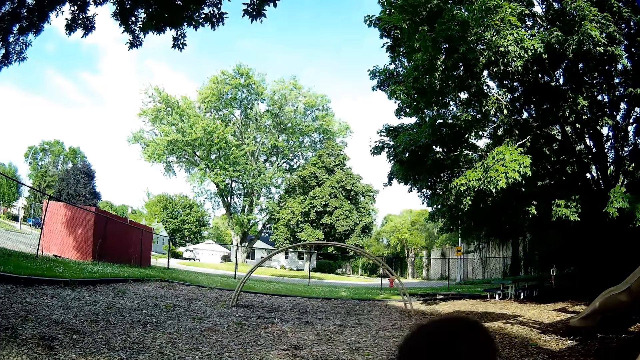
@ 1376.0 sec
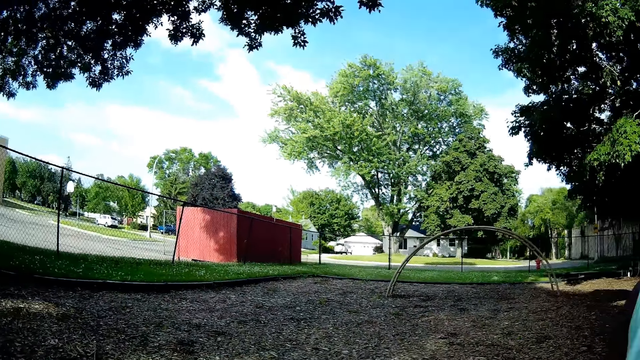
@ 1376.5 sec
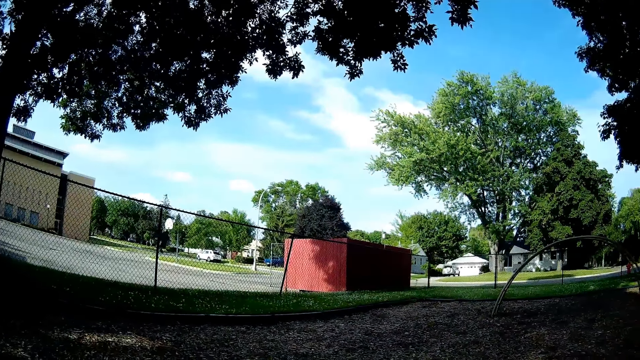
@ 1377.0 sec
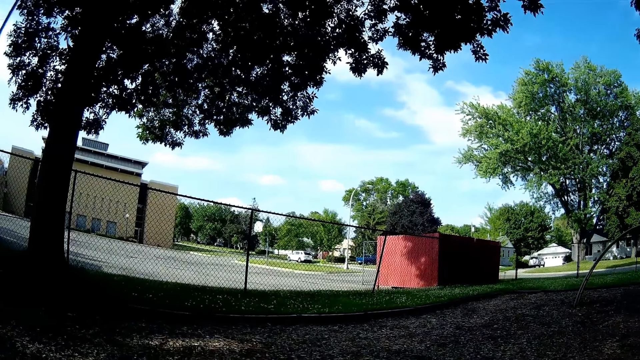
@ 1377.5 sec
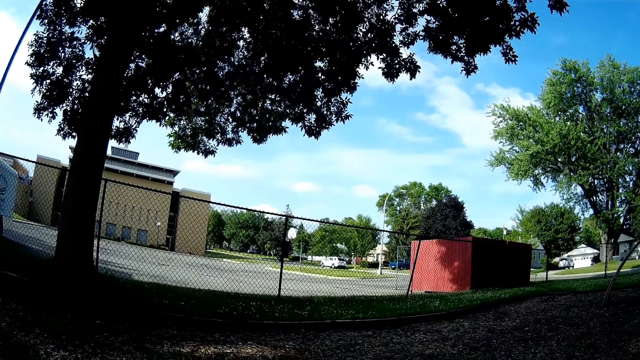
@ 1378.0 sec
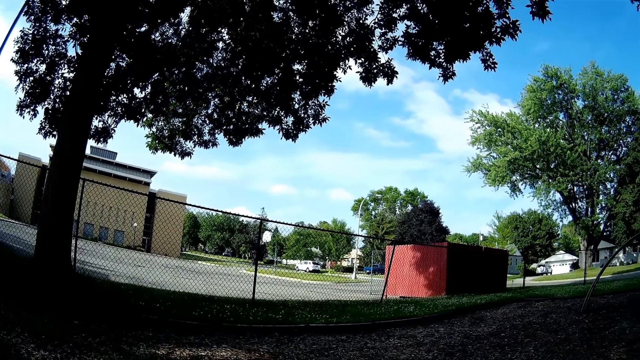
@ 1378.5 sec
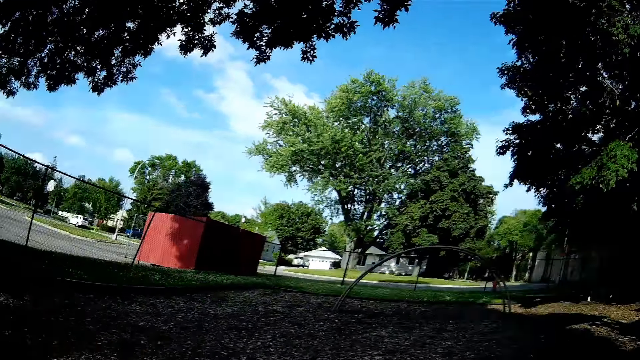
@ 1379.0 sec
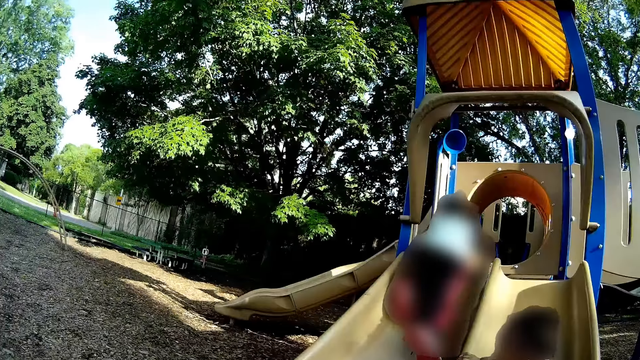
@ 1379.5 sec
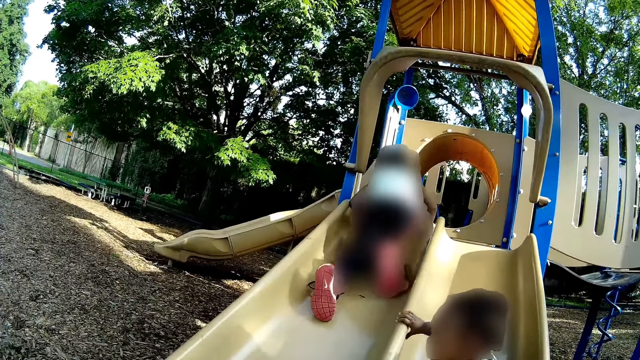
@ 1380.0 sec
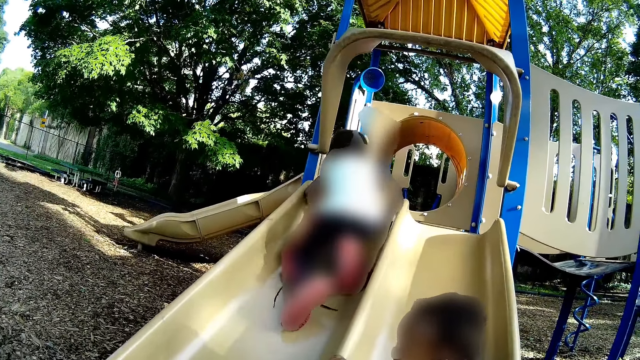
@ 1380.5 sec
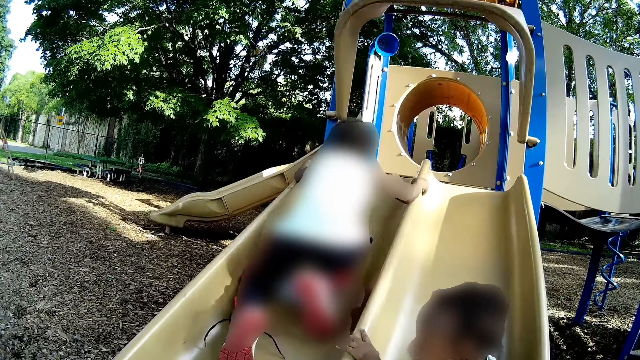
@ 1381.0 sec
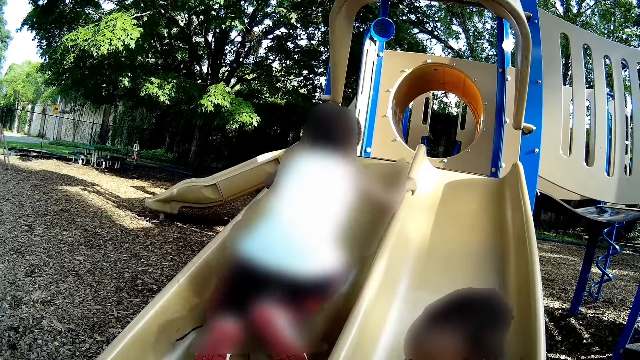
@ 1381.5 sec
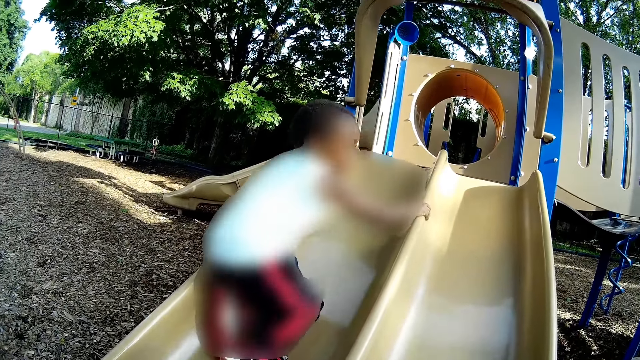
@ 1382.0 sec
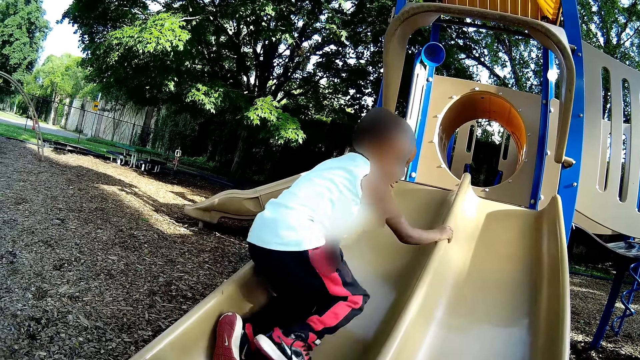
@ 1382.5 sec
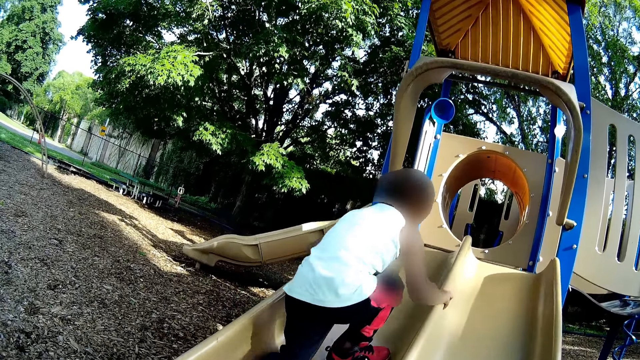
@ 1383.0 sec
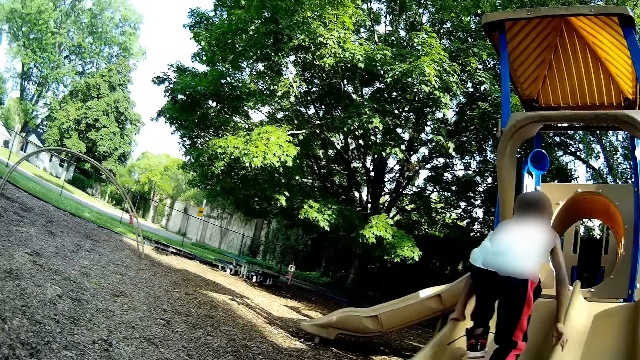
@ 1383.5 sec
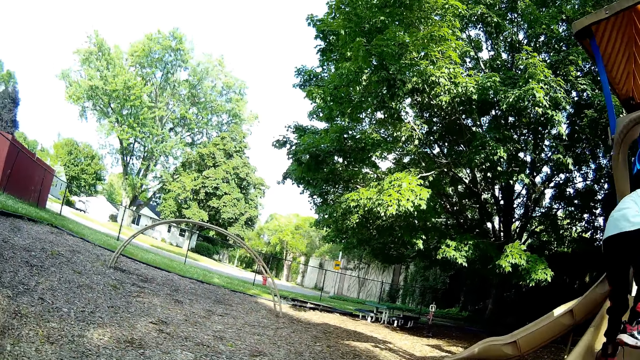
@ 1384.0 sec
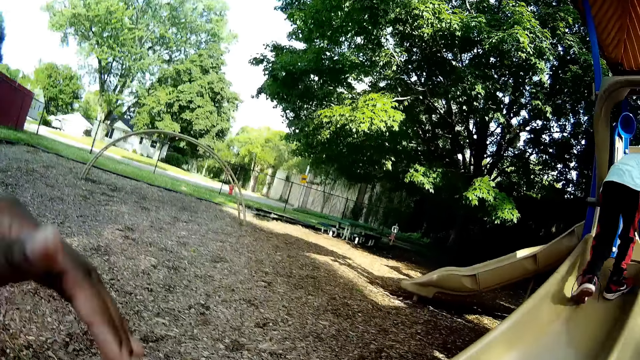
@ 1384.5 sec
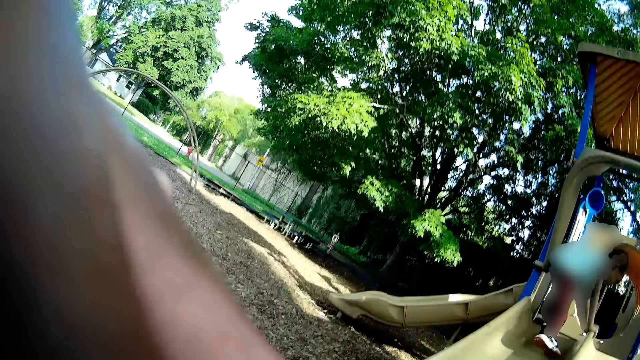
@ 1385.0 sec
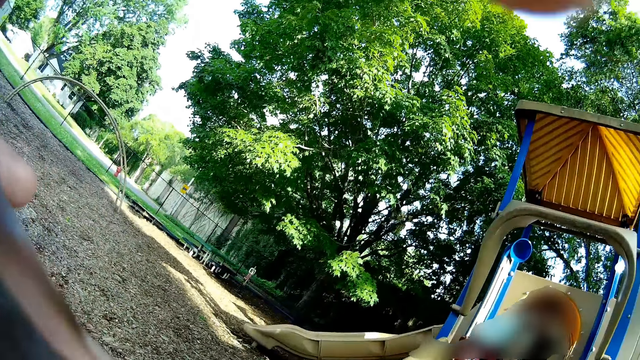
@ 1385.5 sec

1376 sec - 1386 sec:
The camera wearer looks around the field. The child slides down from the playground slide. The camera wearer looks at a man. They talk with a lady. The man plays in the play field. The camera wearer looks at the man.

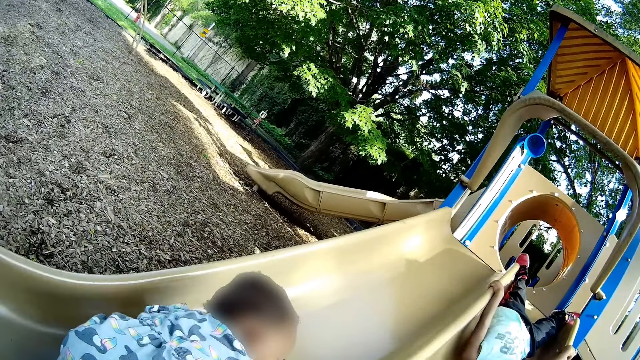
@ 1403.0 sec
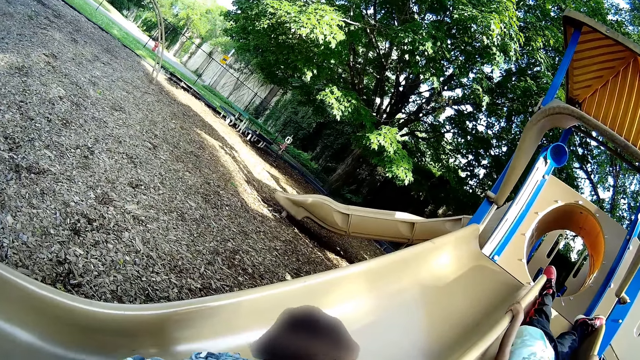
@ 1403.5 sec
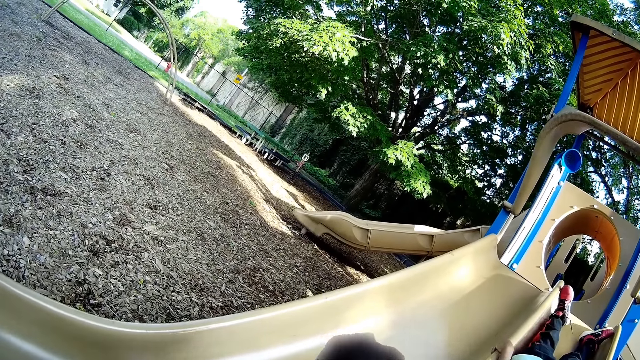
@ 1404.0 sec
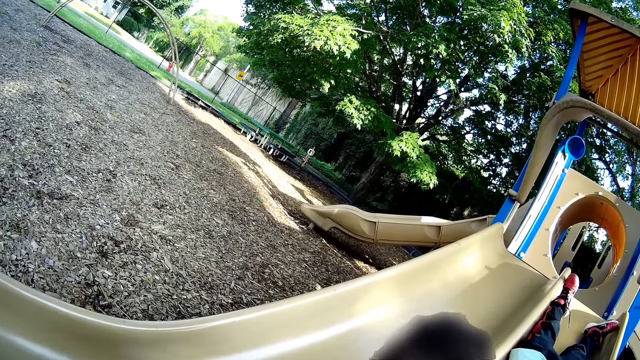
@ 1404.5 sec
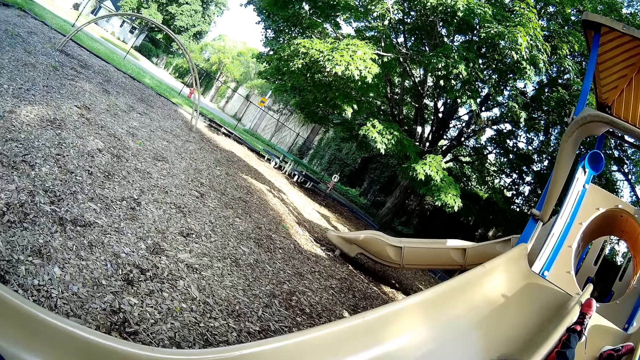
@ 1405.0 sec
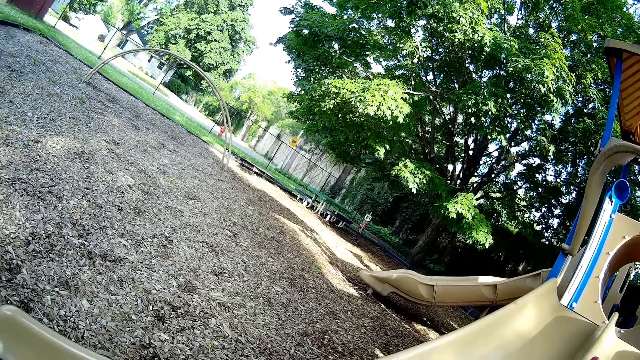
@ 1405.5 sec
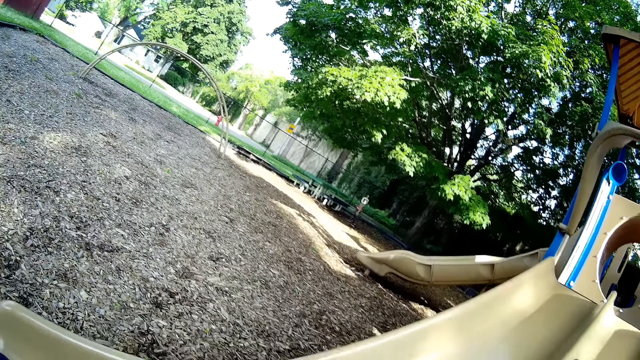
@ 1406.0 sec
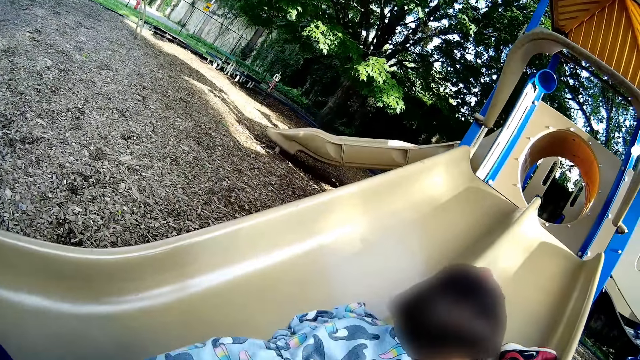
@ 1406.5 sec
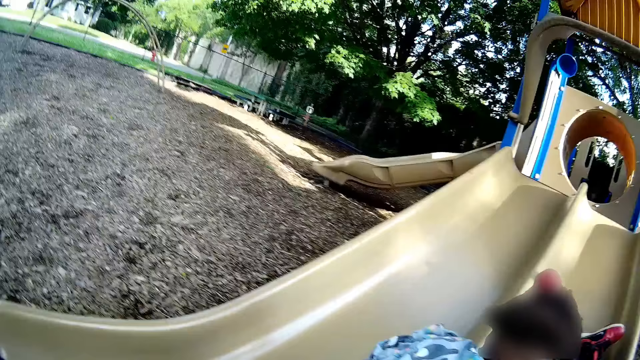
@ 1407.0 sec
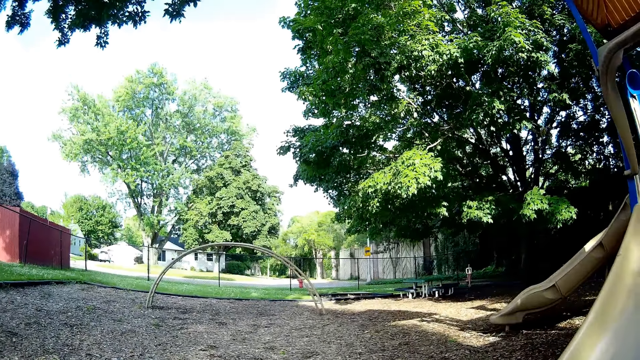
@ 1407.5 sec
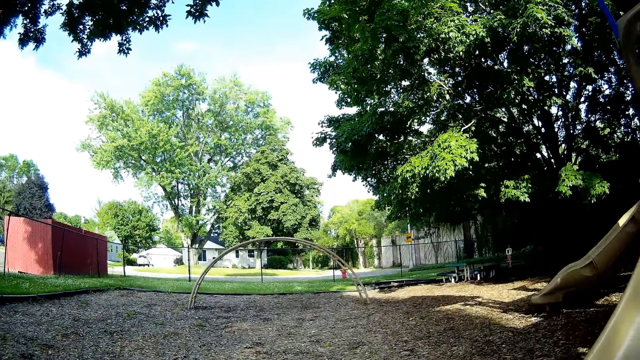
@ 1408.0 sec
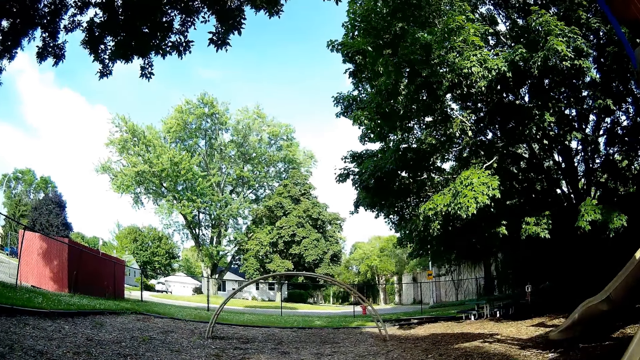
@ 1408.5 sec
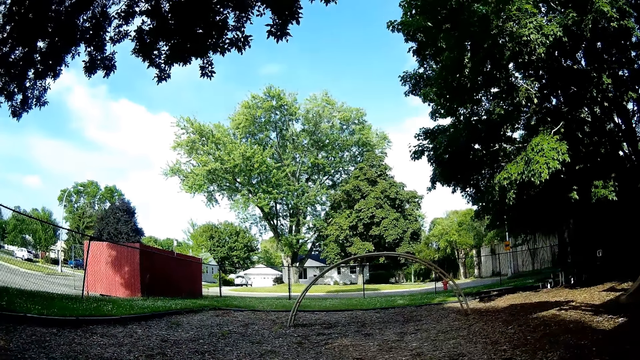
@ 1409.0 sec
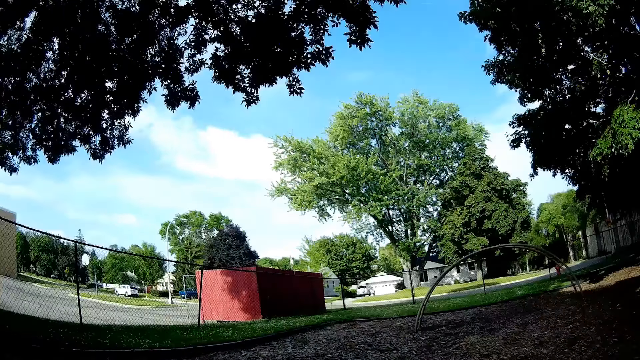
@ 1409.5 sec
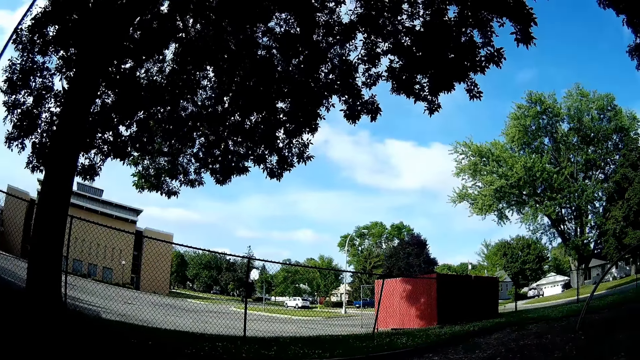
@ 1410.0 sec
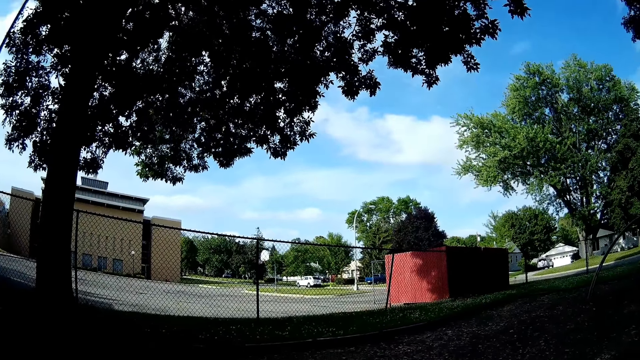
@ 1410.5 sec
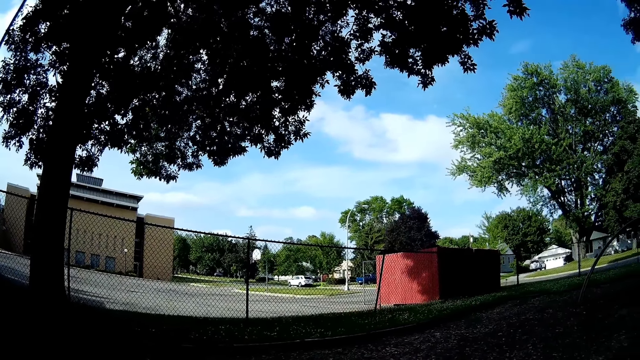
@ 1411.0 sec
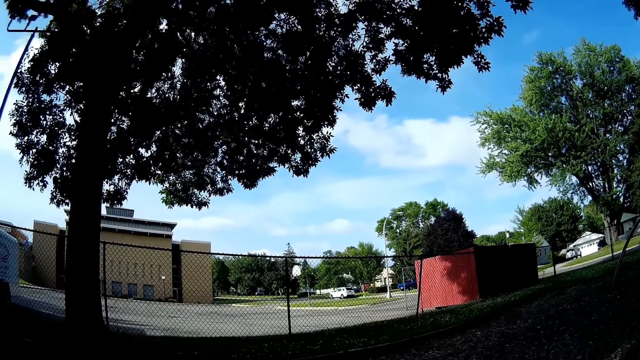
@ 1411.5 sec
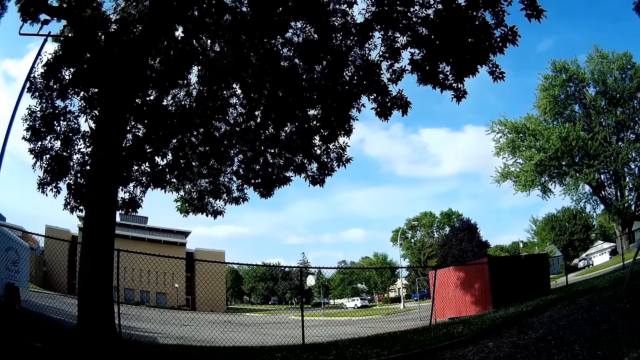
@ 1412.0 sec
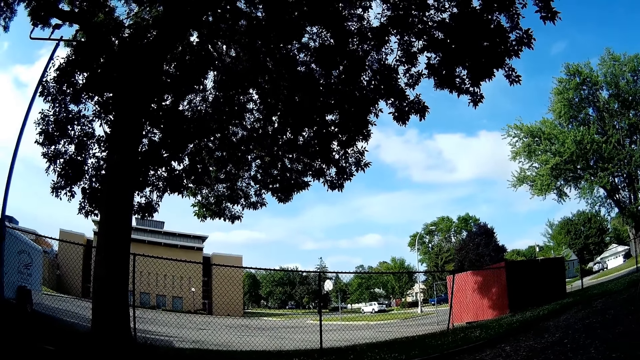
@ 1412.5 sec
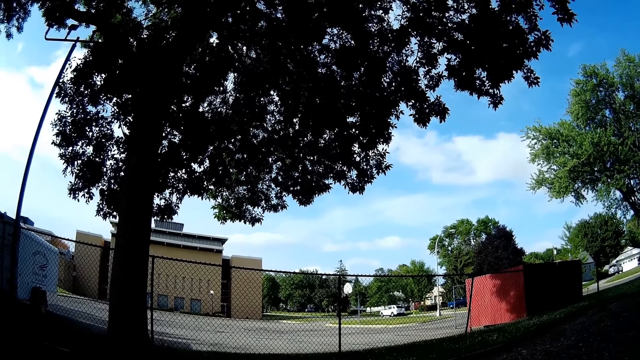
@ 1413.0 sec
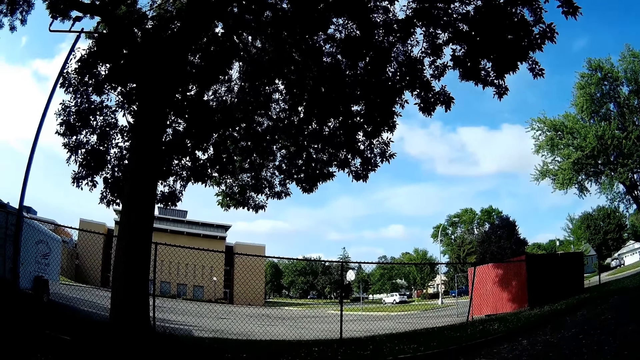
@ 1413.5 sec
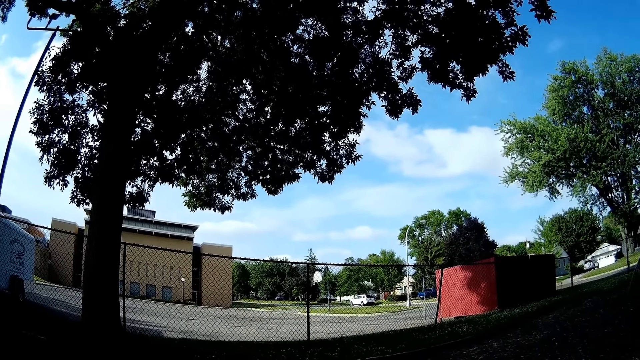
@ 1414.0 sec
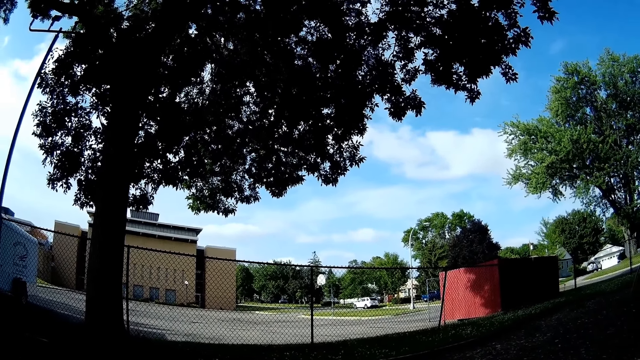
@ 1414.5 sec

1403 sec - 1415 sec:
The camera wearer talks with a man. They look around the field. They talk with the man.
